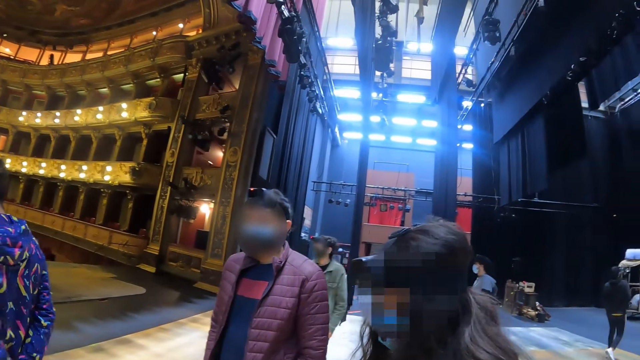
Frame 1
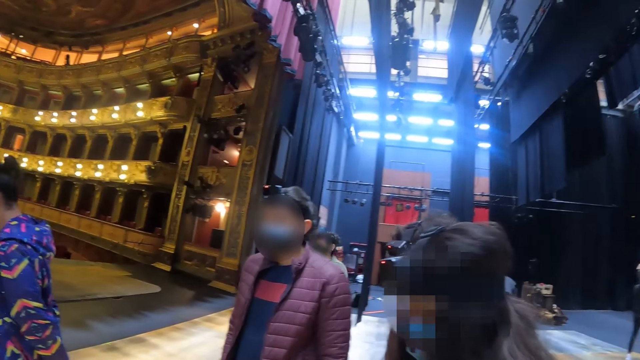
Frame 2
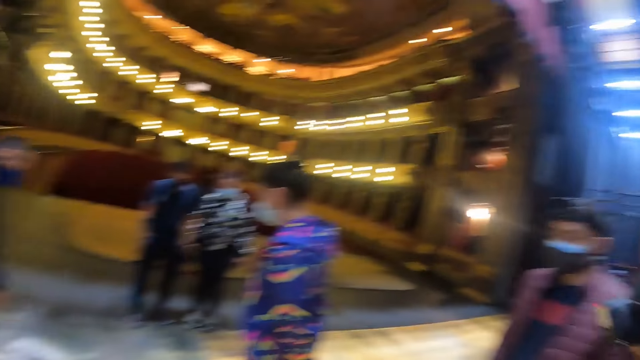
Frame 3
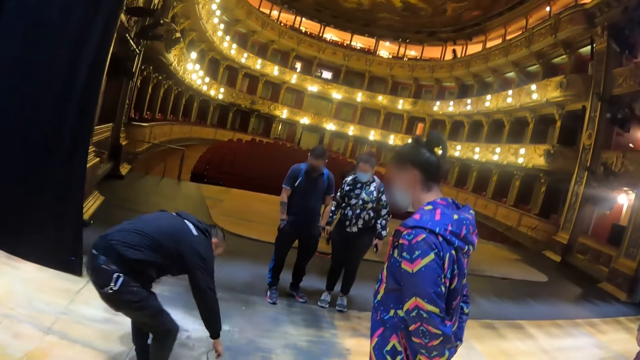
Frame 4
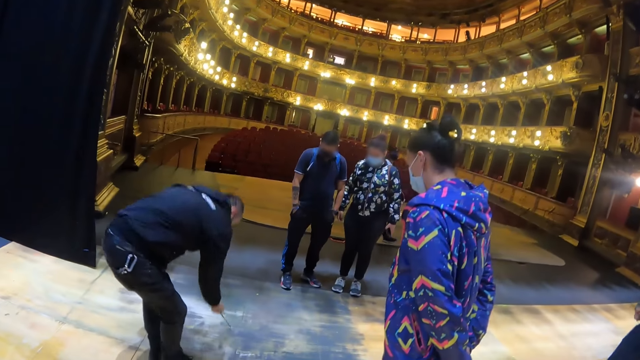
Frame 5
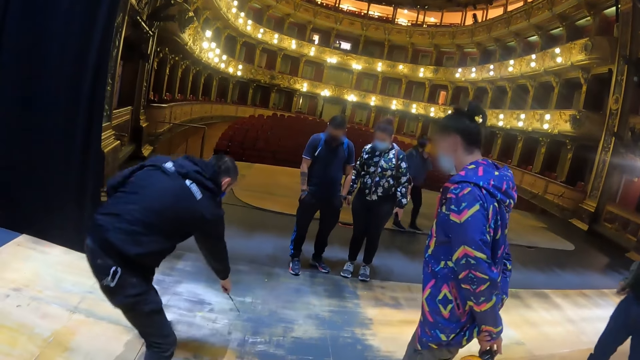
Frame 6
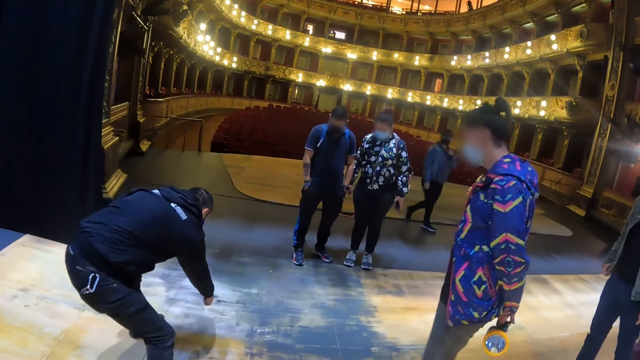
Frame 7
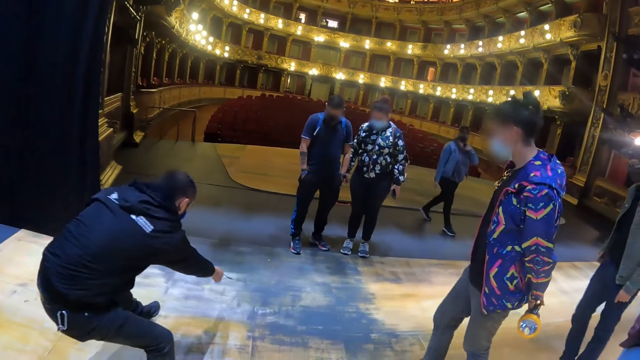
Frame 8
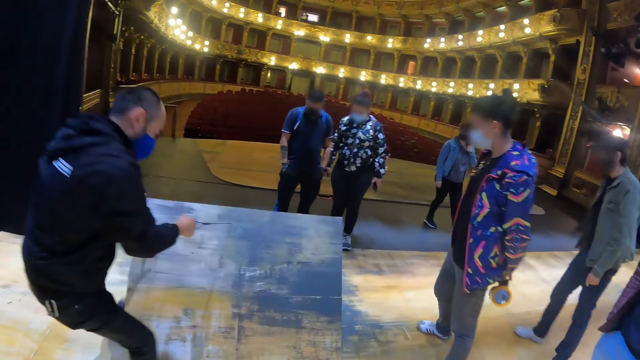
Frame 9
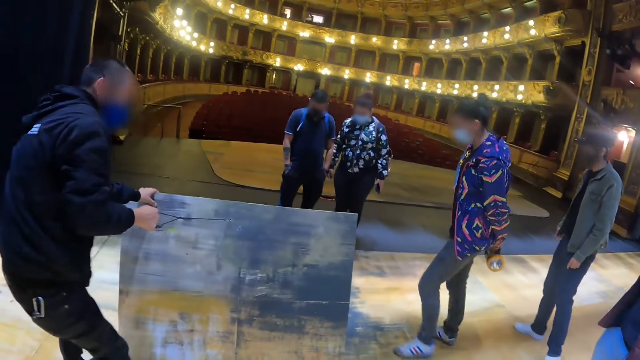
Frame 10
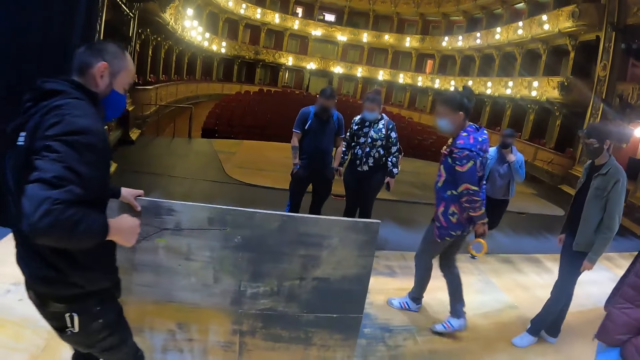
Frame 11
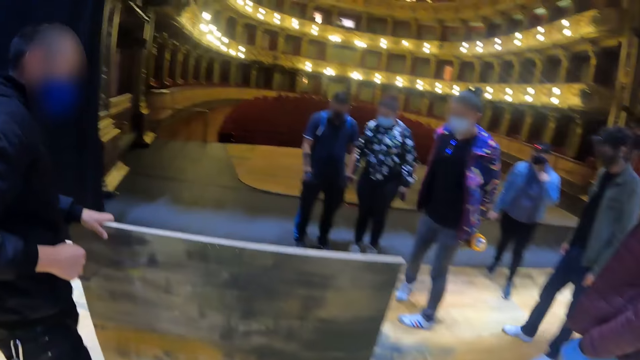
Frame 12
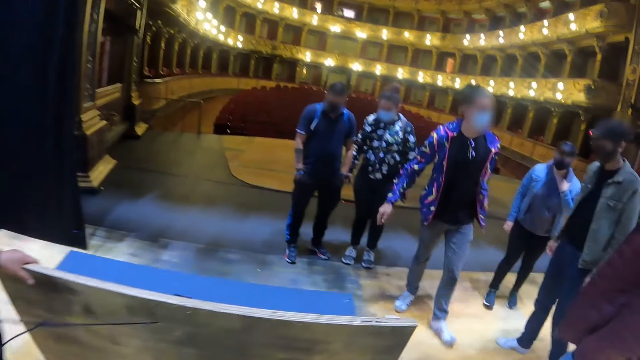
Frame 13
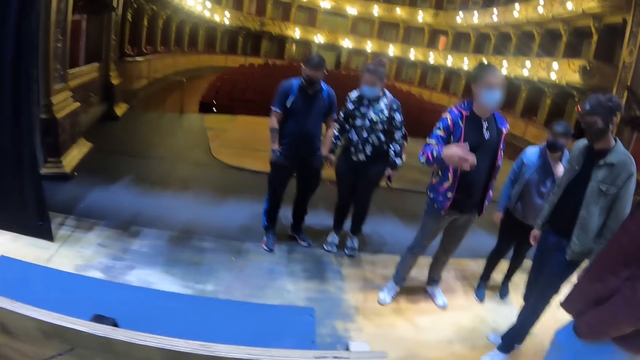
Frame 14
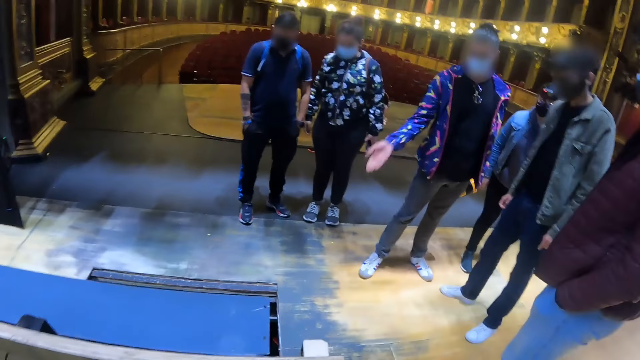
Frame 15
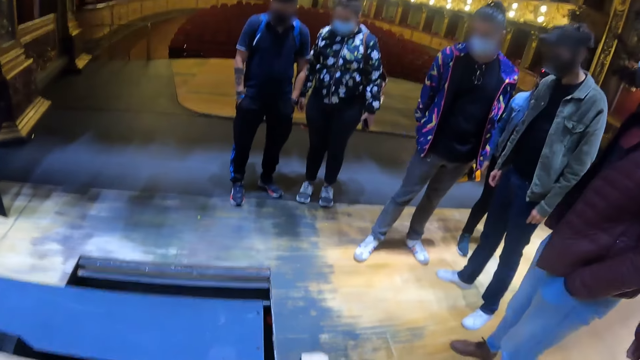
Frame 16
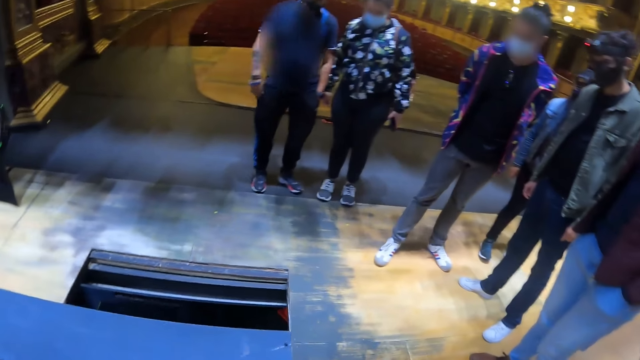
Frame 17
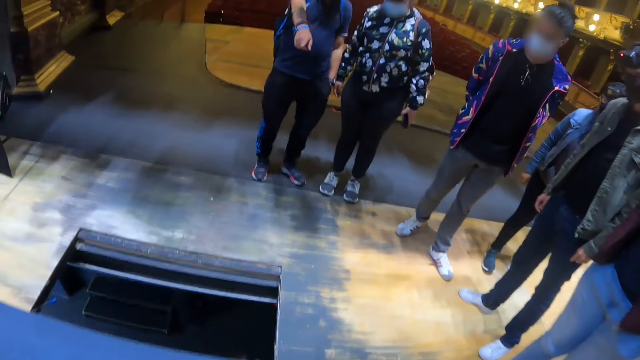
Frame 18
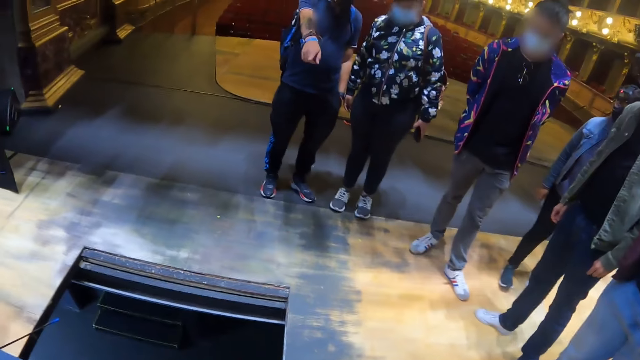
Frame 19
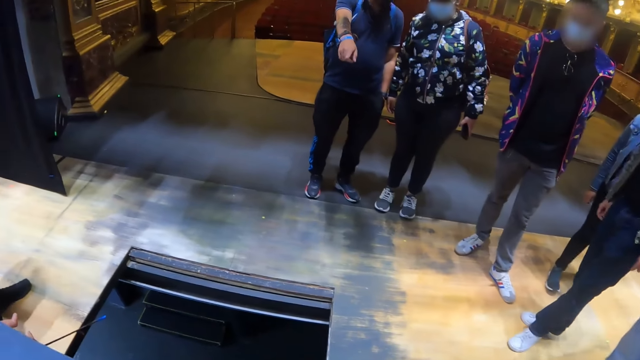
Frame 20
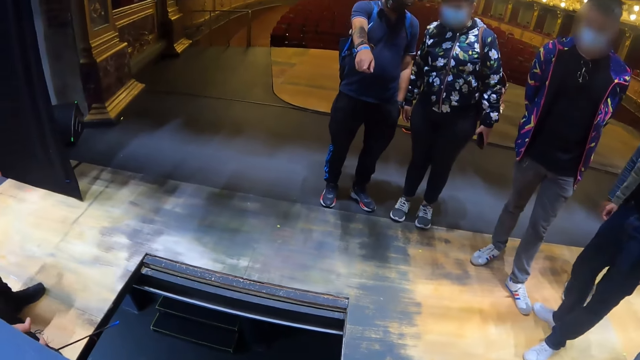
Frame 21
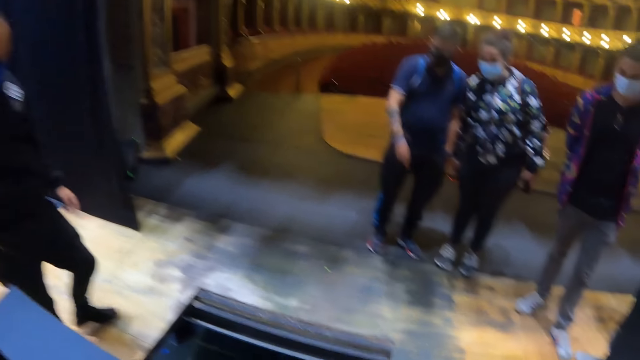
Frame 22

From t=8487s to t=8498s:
The camera wearer looks around. A man pulls a string and holds a board. The camera wearer walks across.

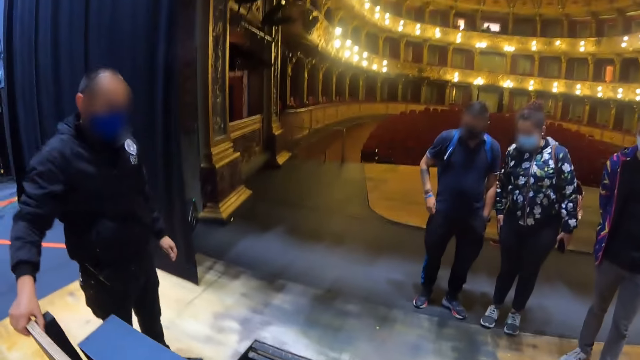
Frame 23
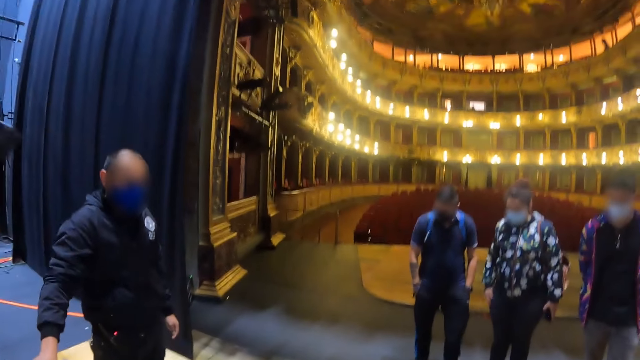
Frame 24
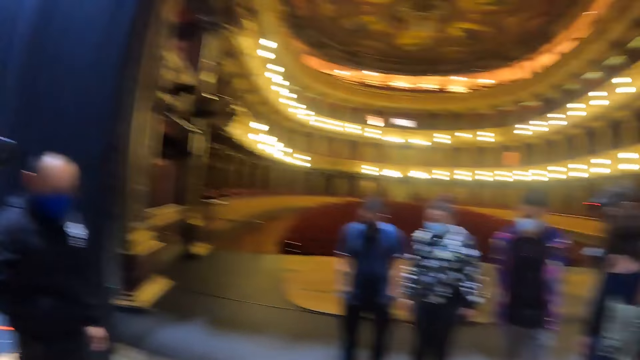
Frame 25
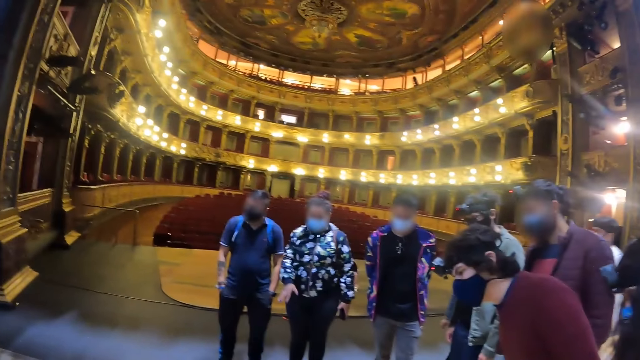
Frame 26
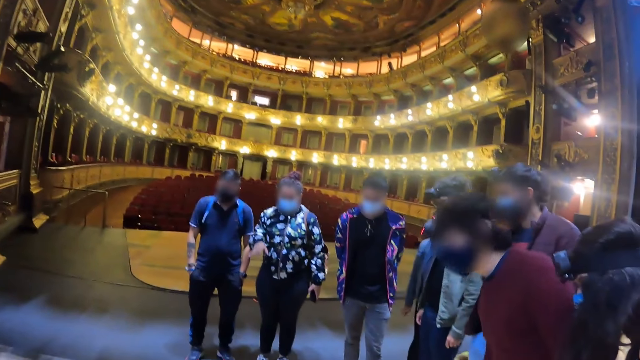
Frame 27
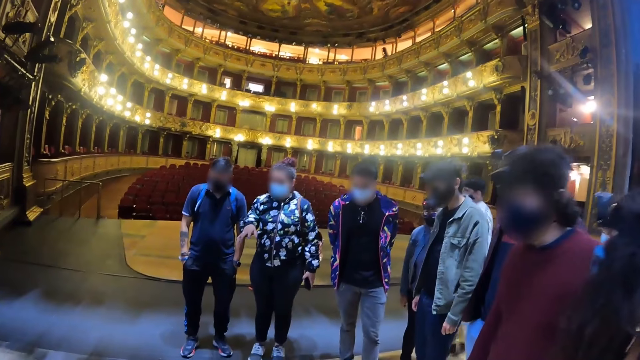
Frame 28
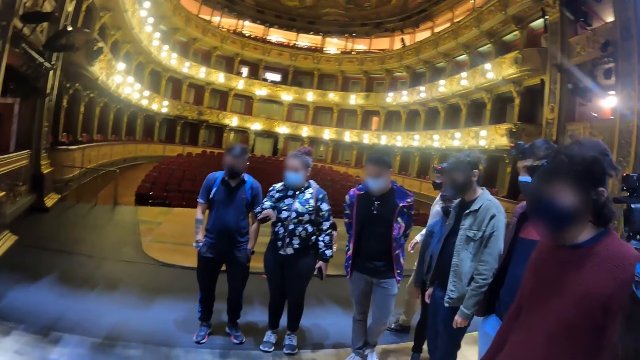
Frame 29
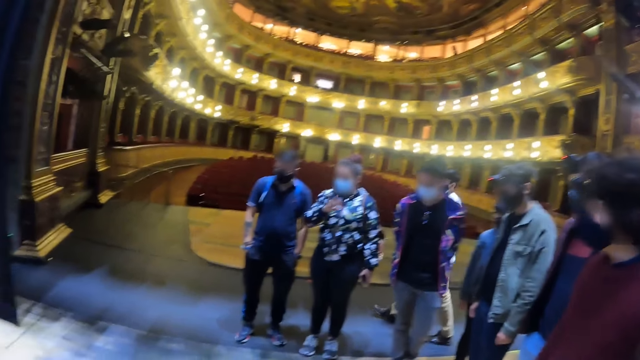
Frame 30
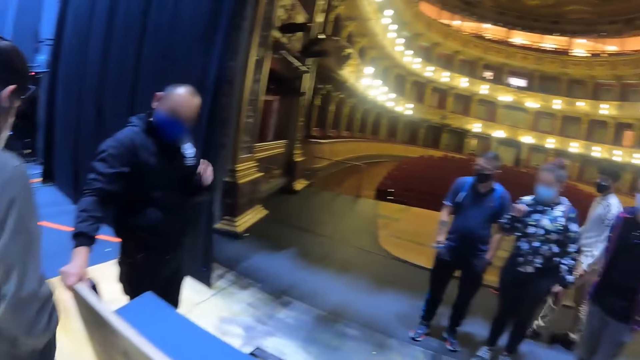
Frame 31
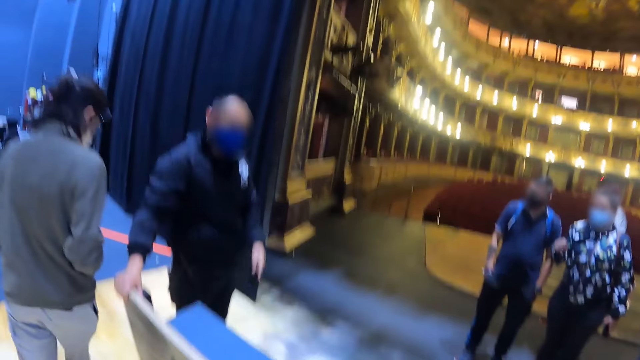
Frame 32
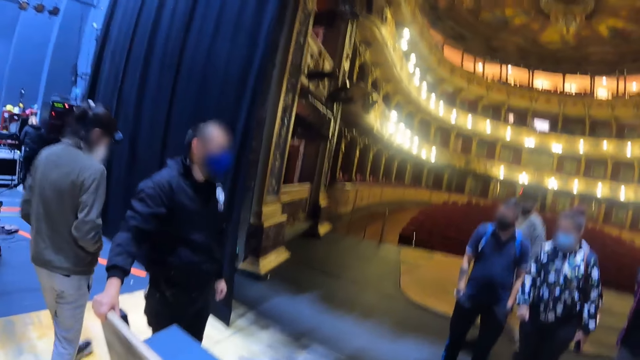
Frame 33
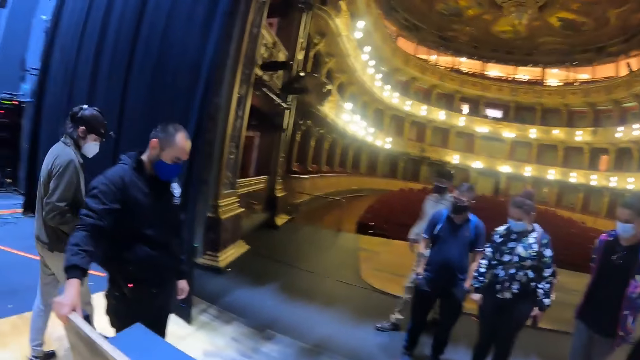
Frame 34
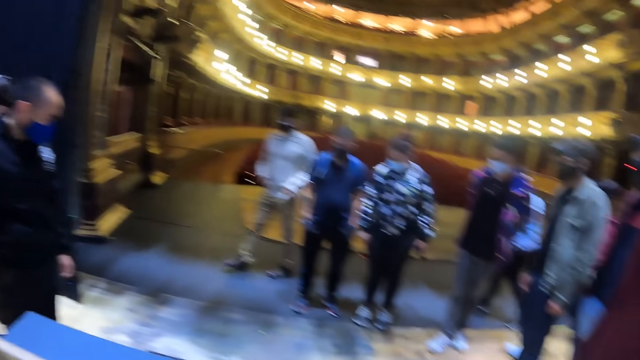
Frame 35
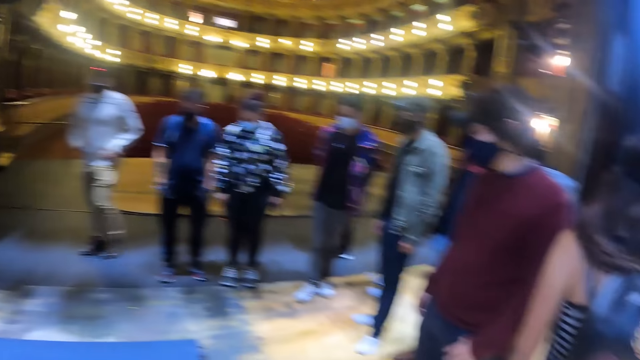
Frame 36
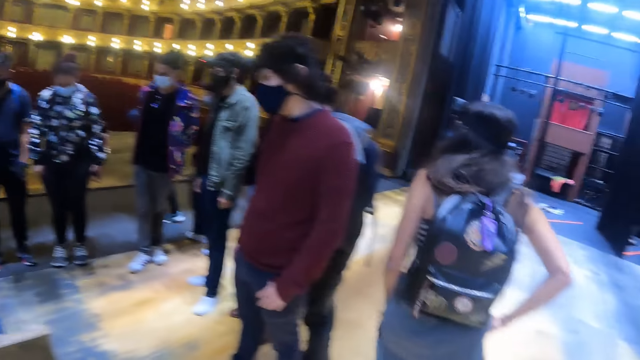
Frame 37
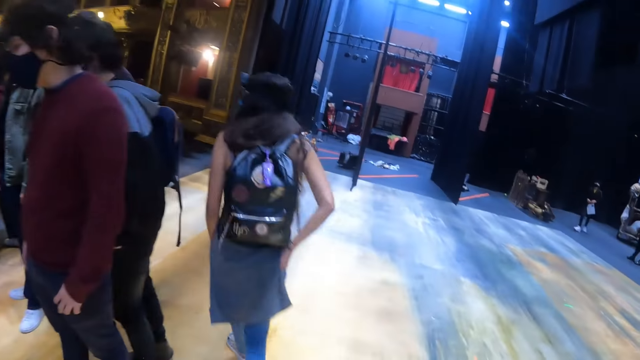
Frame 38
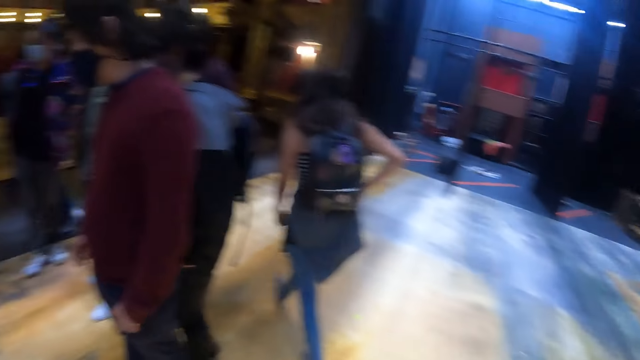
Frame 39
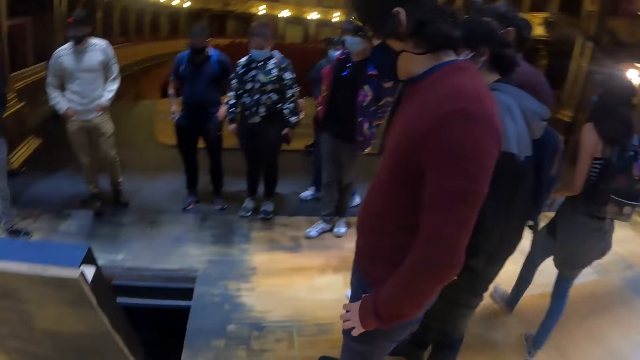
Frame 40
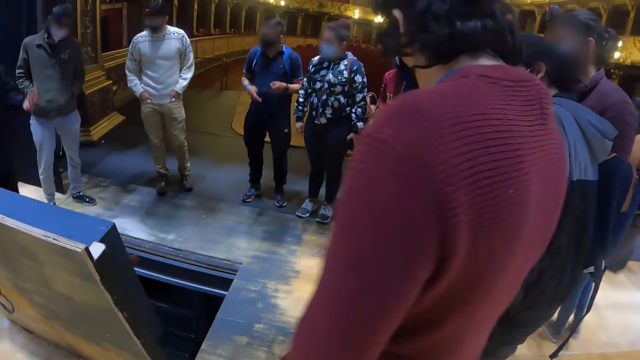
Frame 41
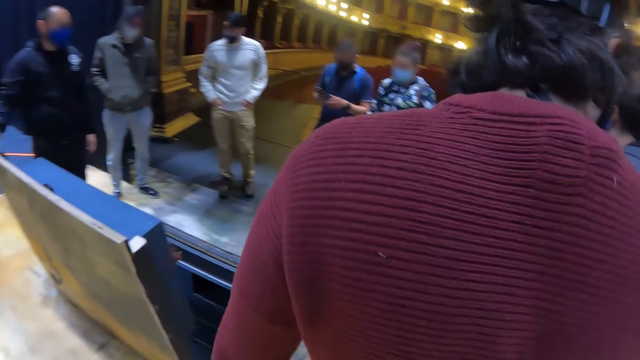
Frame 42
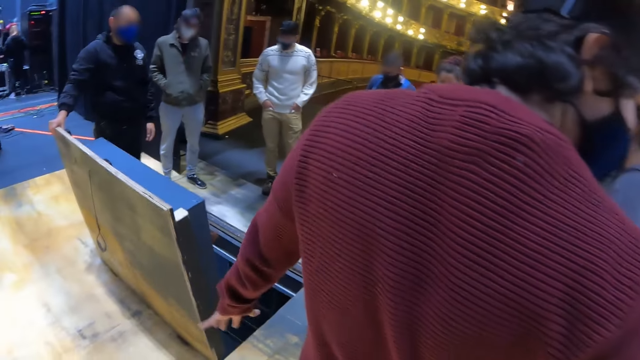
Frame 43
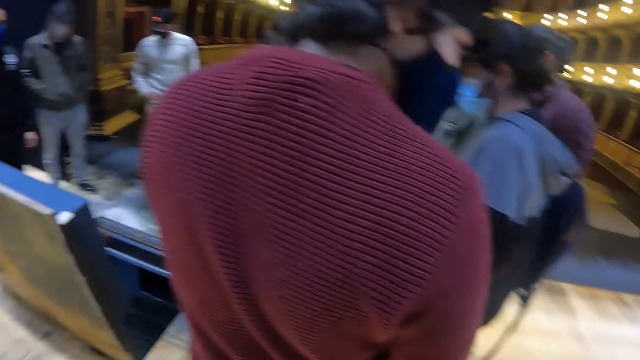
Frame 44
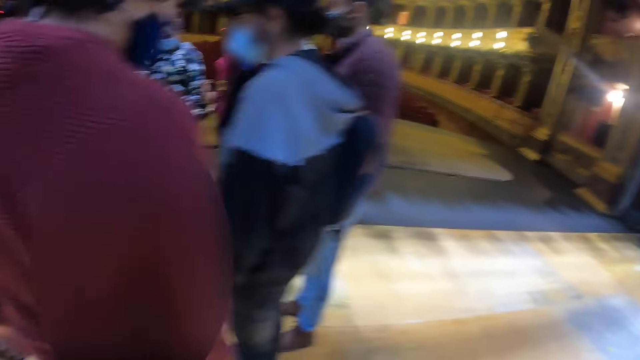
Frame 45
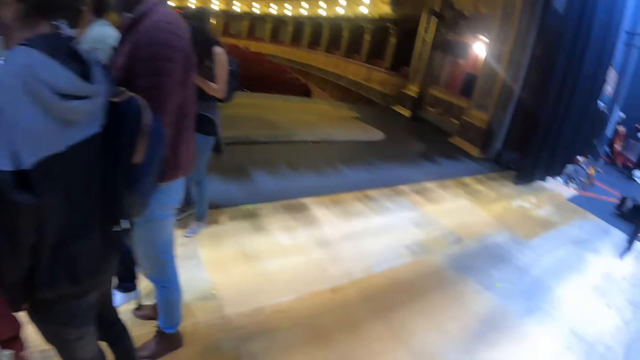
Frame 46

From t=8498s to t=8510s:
The camera wearer looks at a man. The man moves hands. Another man walks across. The camera wearer looks around. They walk around.
